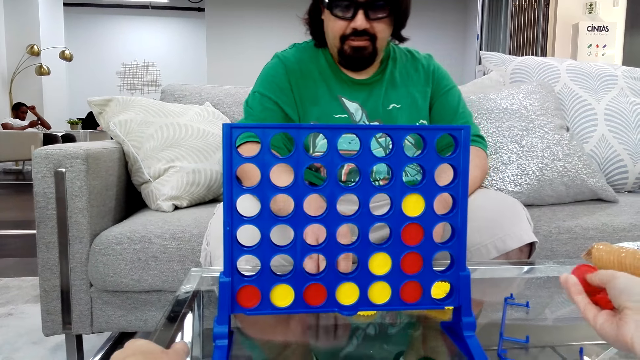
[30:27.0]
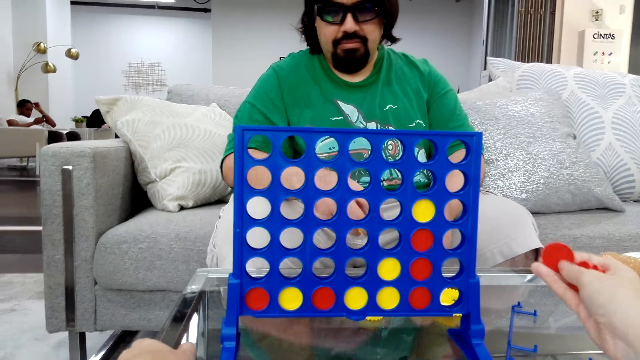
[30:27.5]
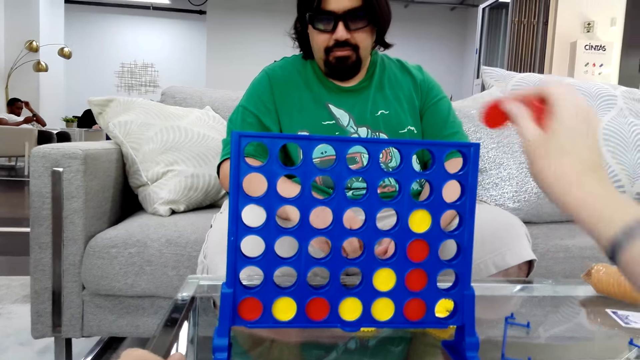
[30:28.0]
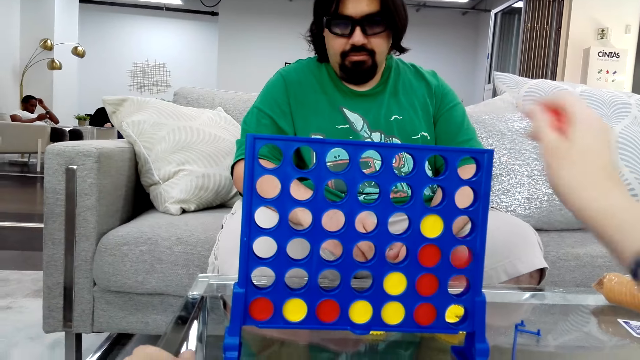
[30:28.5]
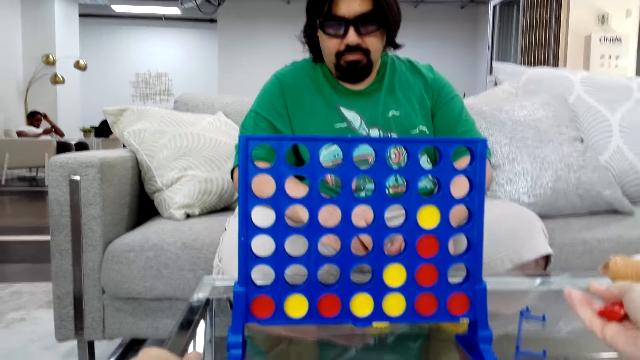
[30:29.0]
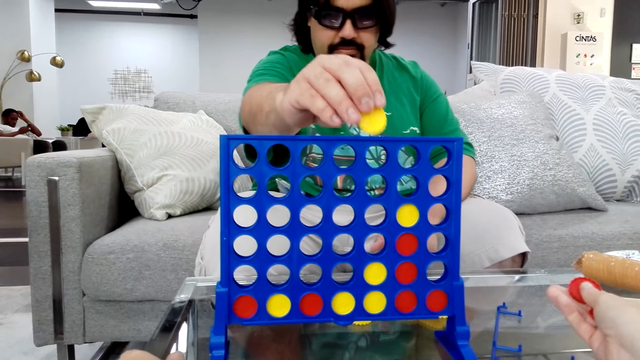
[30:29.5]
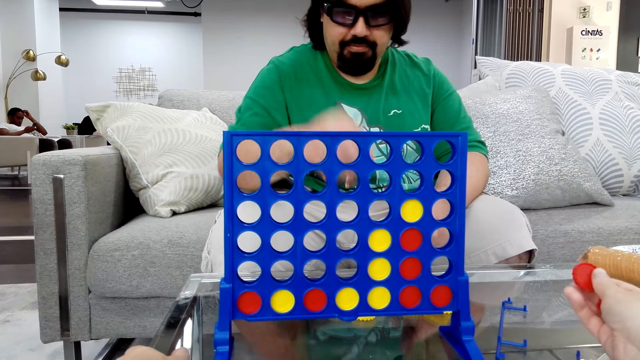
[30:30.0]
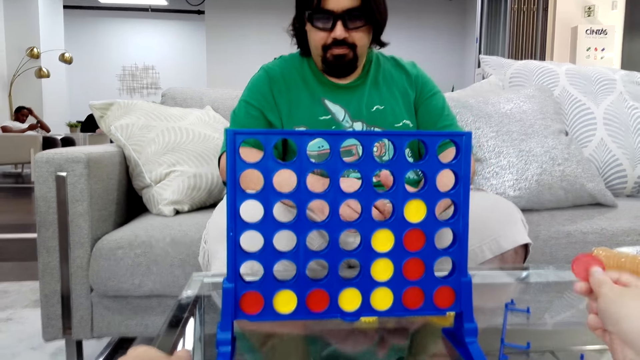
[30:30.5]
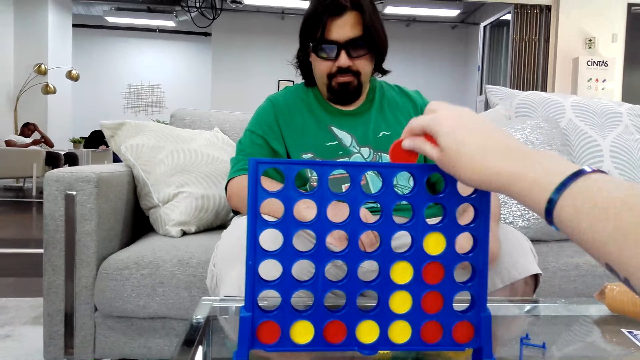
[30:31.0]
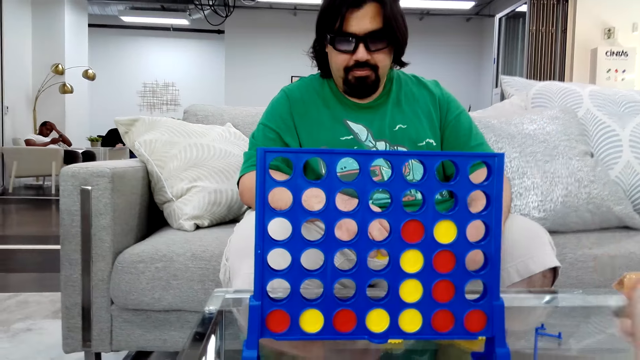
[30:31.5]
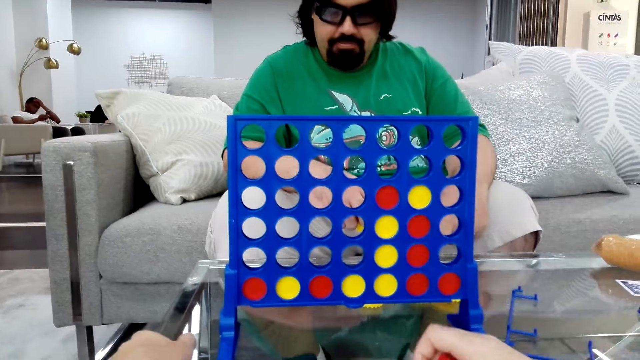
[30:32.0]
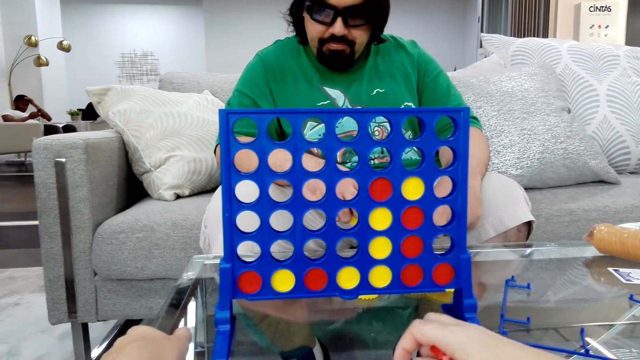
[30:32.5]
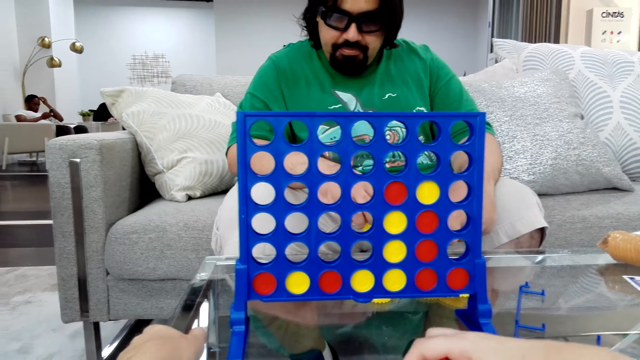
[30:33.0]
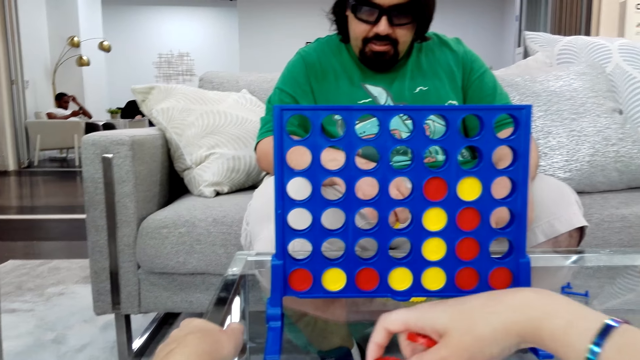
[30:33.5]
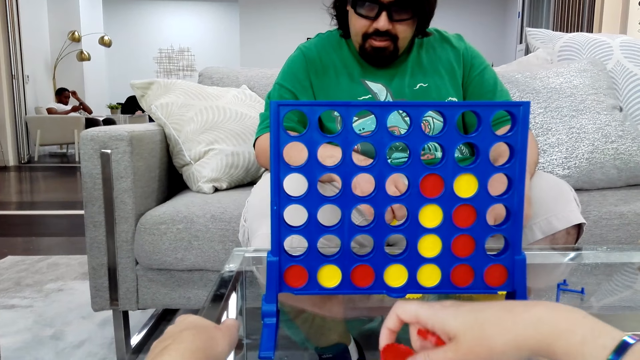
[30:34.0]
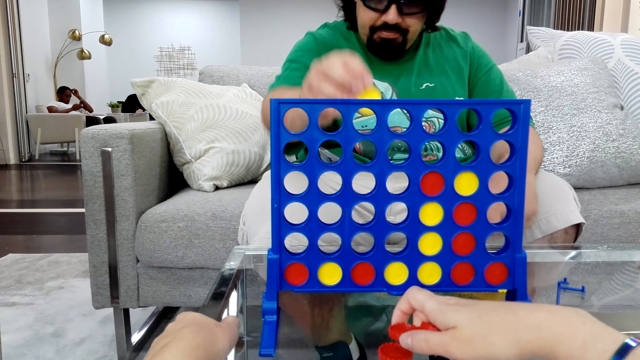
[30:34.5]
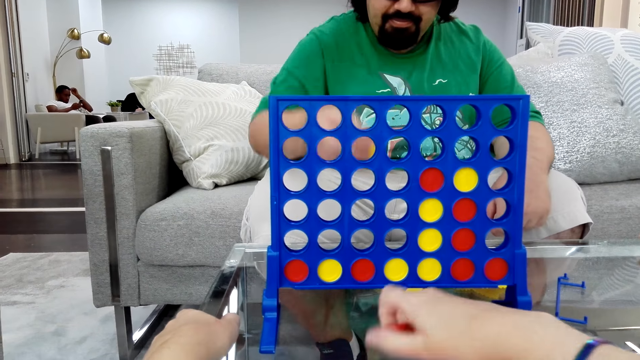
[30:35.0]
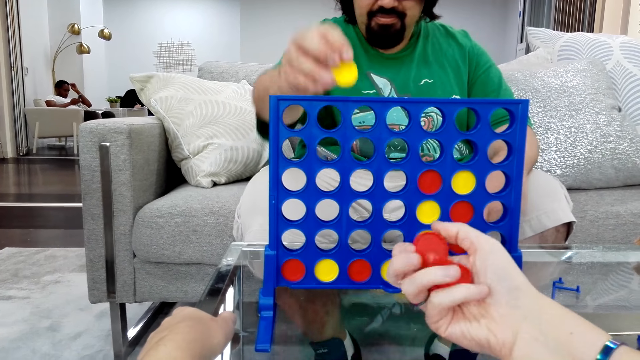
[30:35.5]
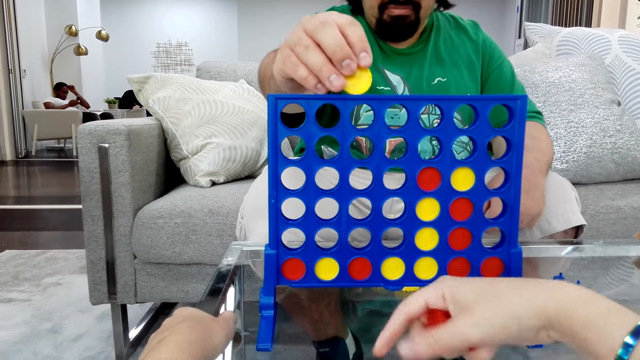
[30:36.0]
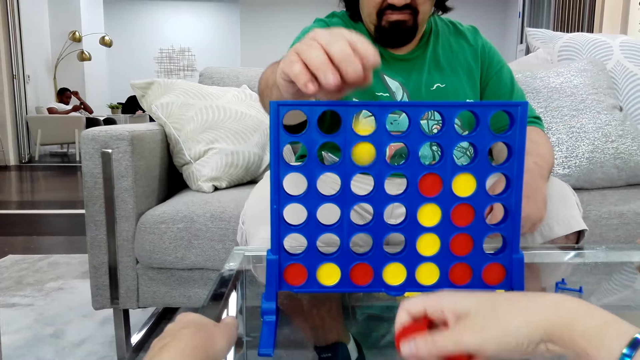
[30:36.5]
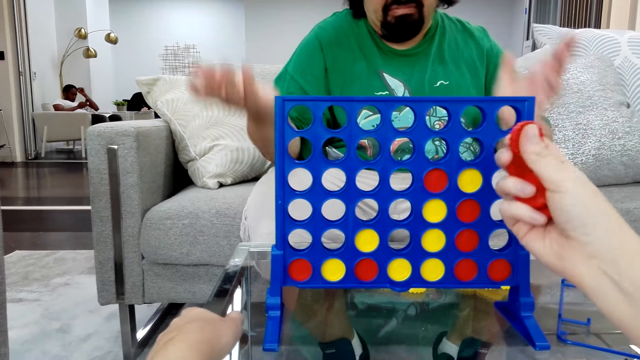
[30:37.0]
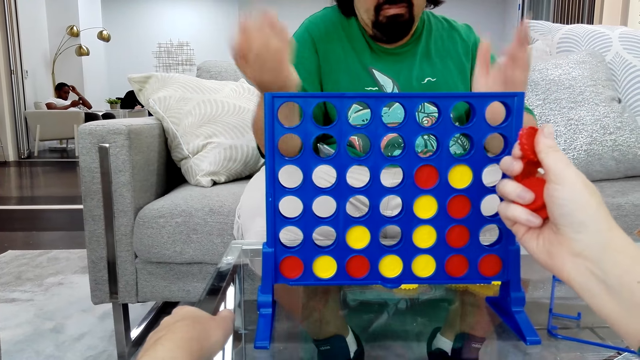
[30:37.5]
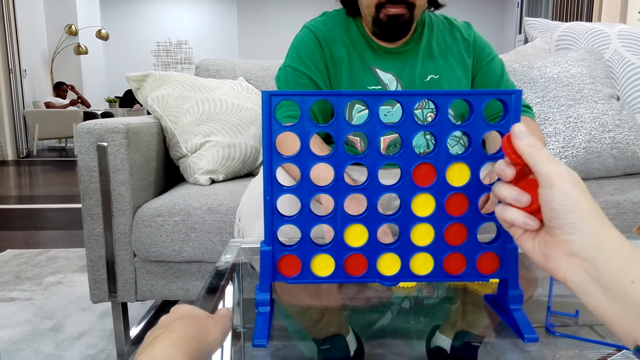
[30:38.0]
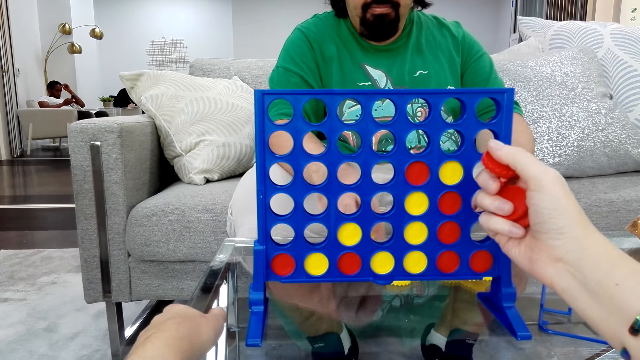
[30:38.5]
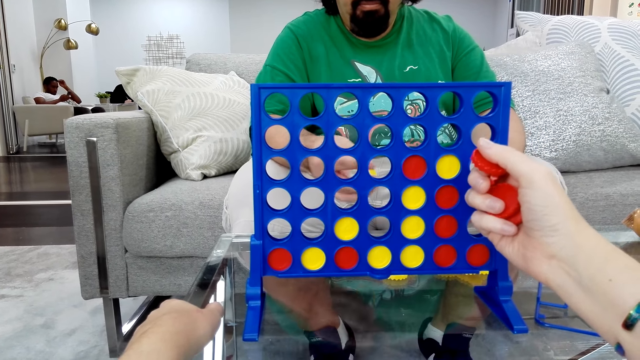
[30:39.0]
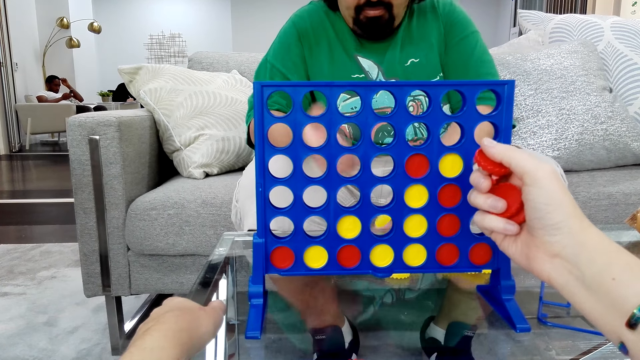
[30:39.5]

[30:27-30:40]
The camera wearer drops the poker chips in the Connect board game stand and plays a Connect 4 game. A man plays the Connect 4 game and drops the poker chips in the Connect board game stand. The camera wearer drops the poker chips in the Connect board game stand and plays the Connect 4 game. The man drops the poker chips in the Connect board game stand. The camera wearer collects game chips. The man plays the Connect 4 game.

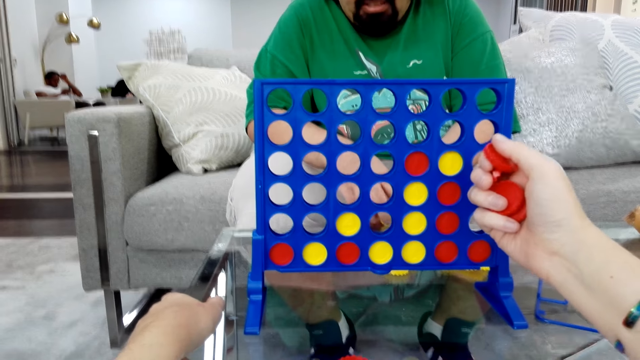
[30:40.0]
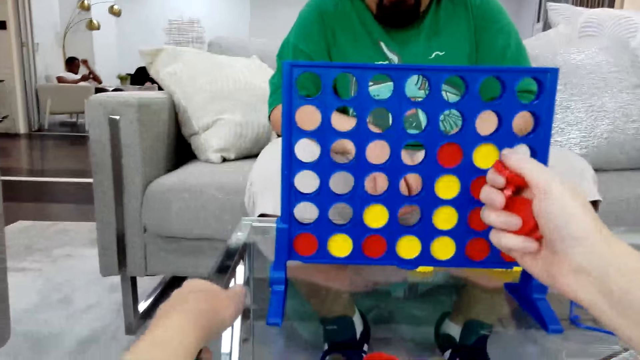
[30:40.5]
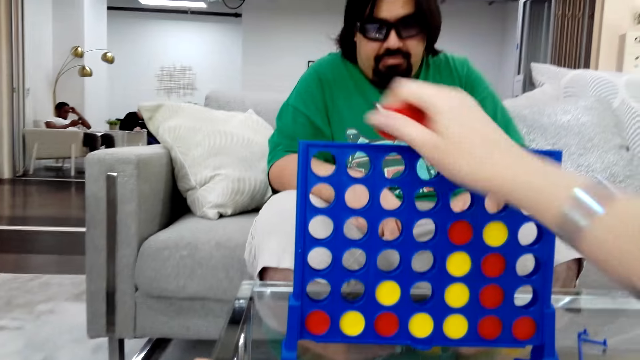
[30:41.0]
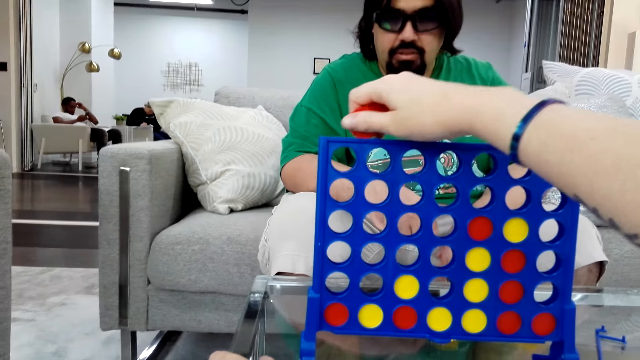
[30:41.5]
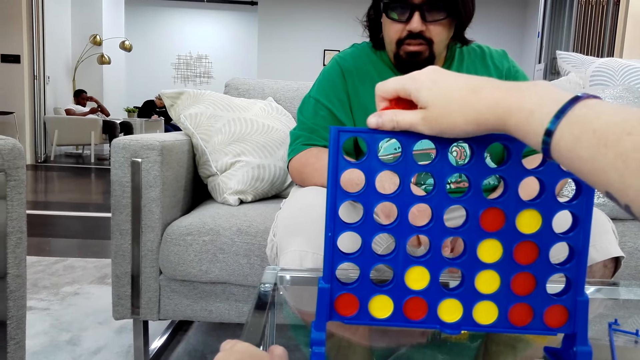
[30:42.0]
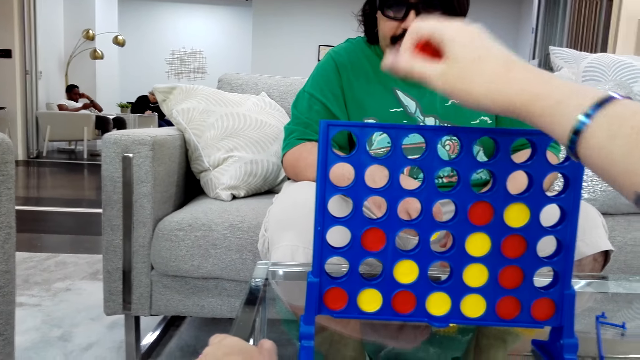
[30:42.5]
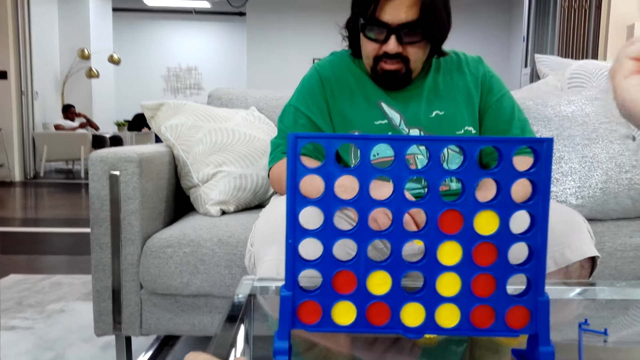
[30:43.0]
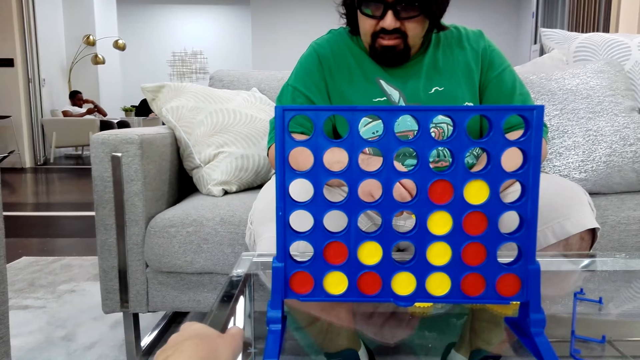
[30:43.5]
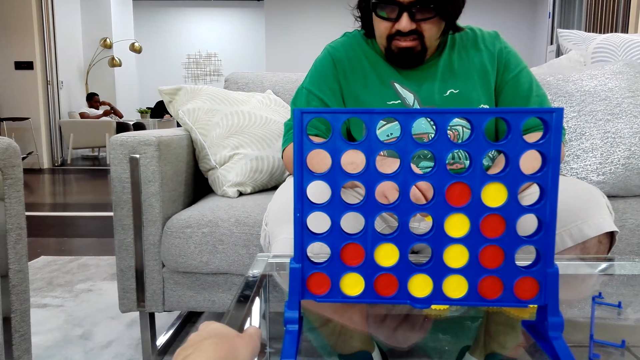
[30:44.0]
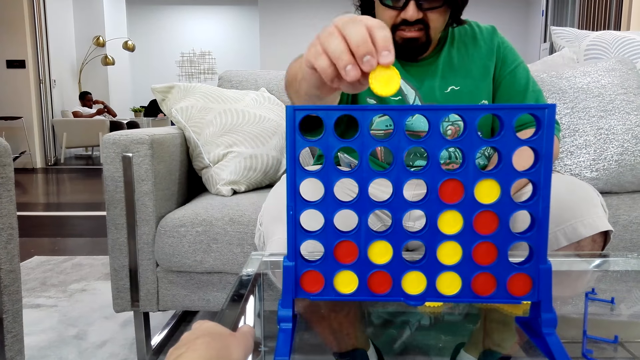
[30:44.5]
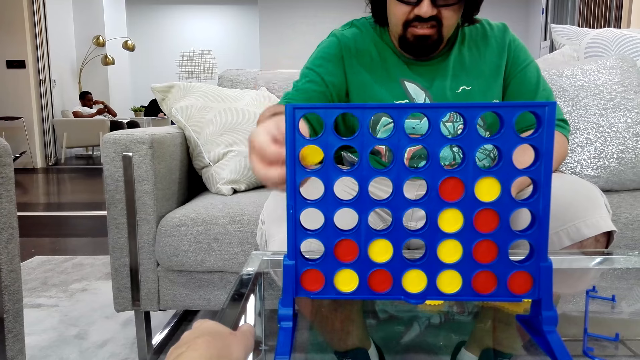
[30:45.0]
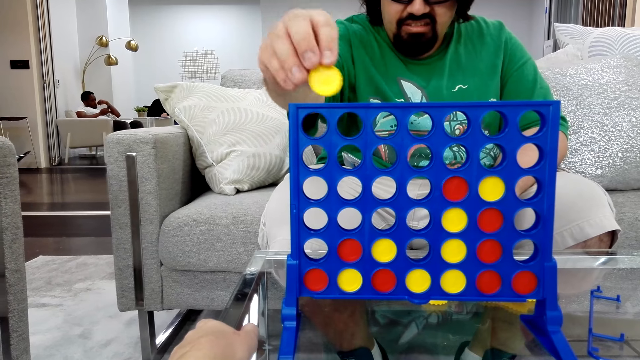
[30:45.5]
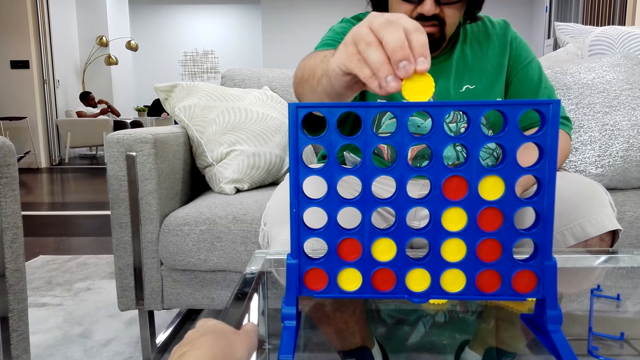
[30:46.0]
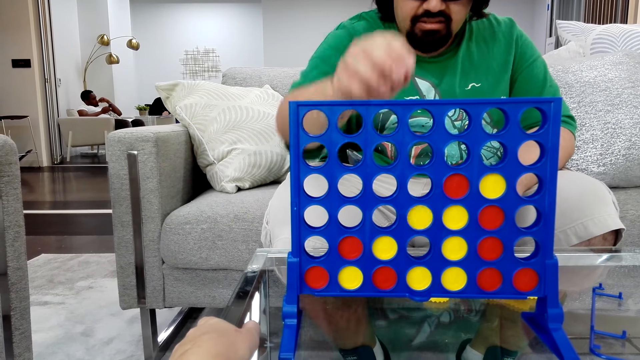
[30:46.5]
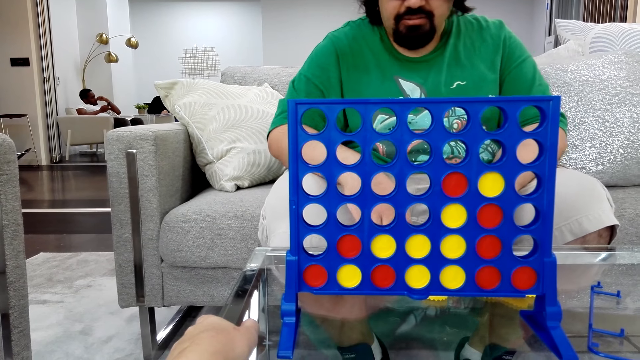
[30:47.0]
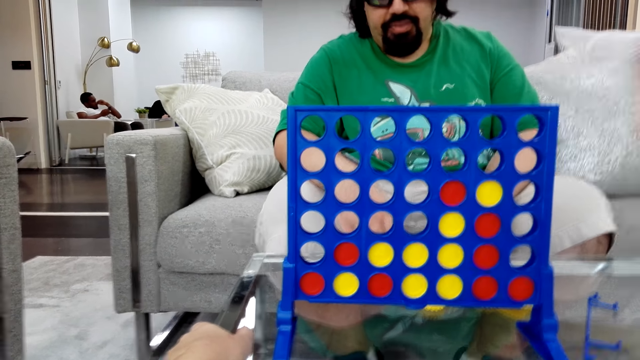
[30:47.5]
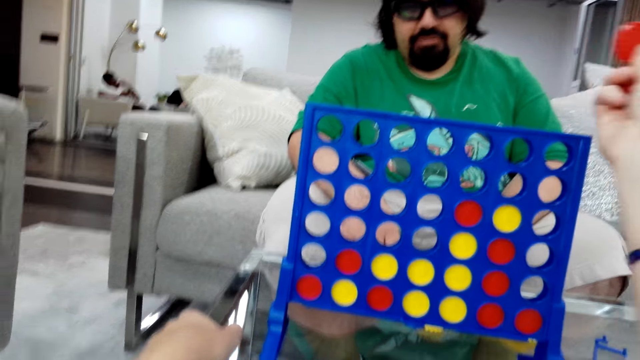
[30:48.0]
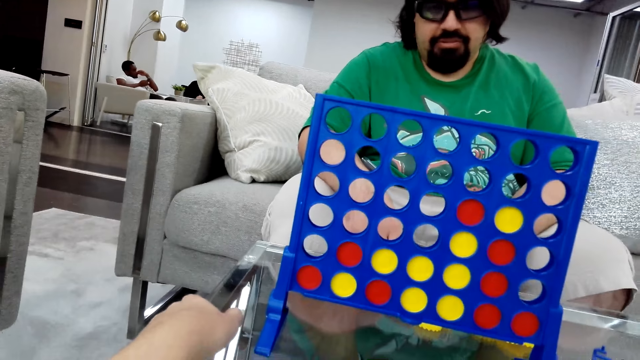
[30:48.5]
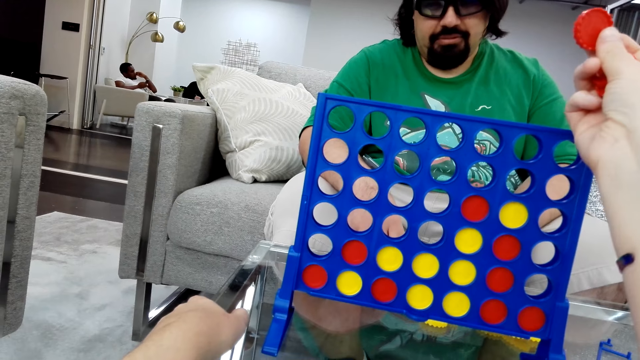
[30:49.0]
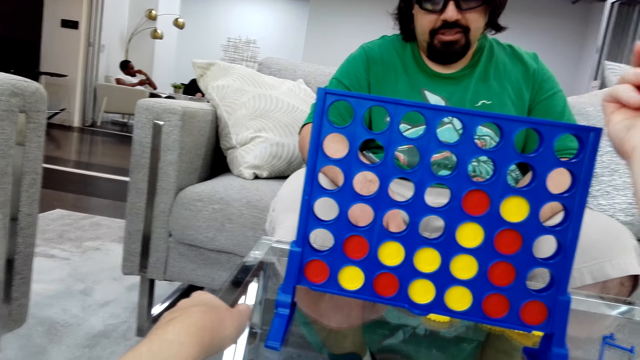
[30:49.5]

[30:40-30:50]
The camera wearer drops the poker chips in the Connect board game stand and plays a Connect 4 game. A man drops the poker chips in the Connect board game stand and plays the Connect 4 game.
